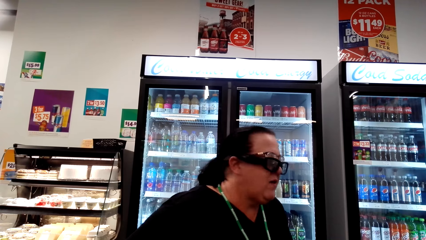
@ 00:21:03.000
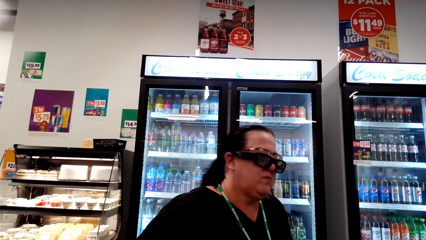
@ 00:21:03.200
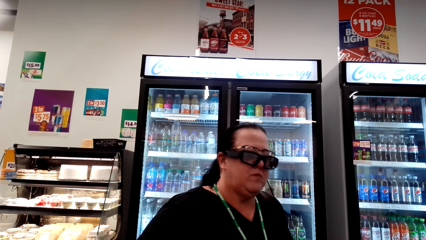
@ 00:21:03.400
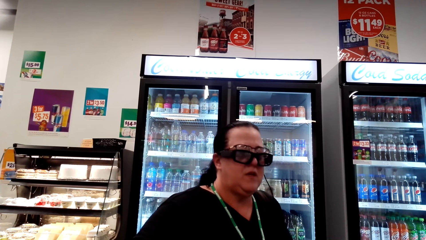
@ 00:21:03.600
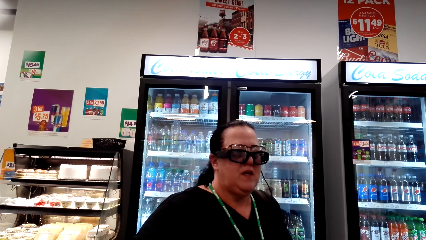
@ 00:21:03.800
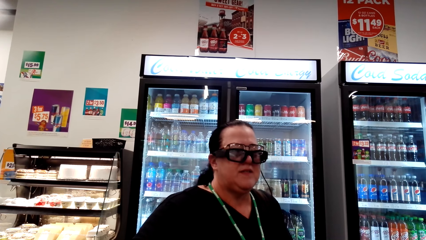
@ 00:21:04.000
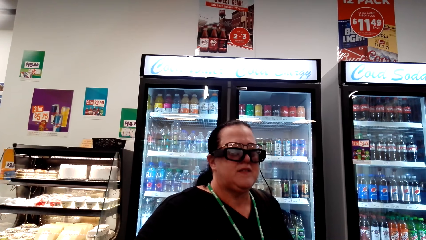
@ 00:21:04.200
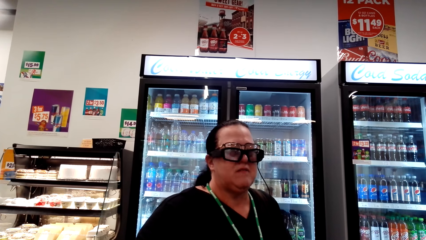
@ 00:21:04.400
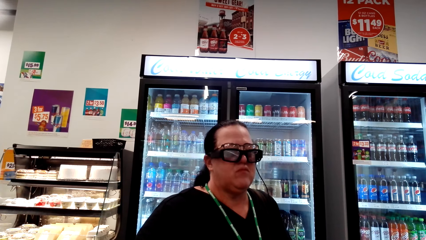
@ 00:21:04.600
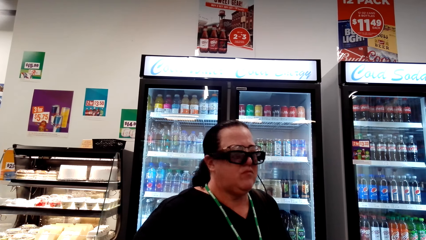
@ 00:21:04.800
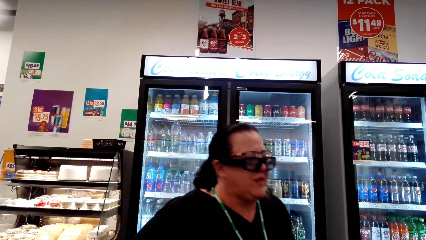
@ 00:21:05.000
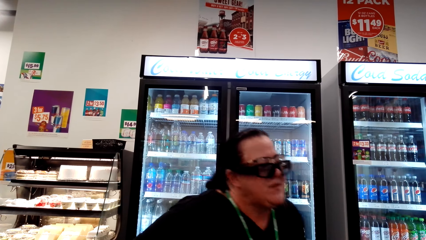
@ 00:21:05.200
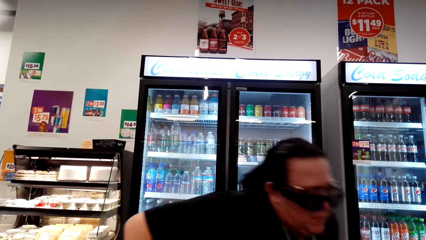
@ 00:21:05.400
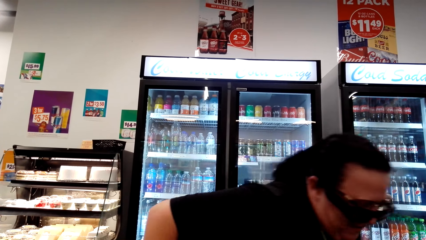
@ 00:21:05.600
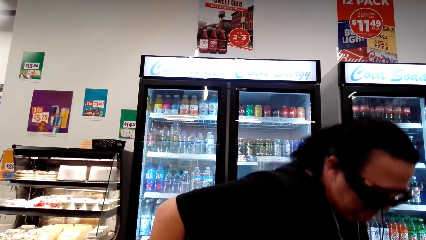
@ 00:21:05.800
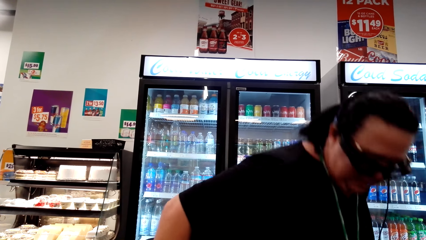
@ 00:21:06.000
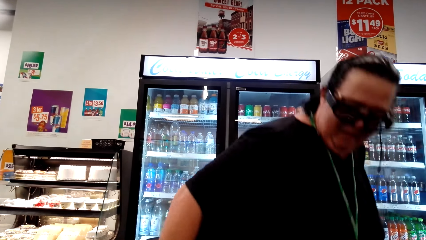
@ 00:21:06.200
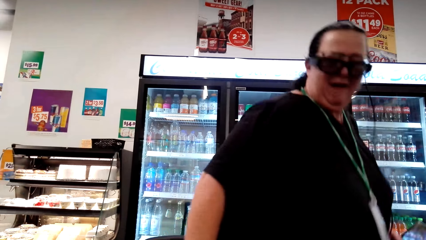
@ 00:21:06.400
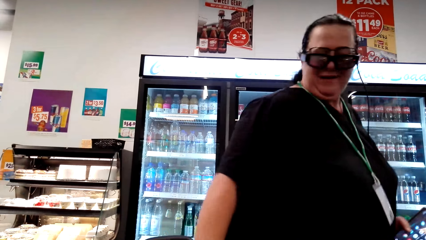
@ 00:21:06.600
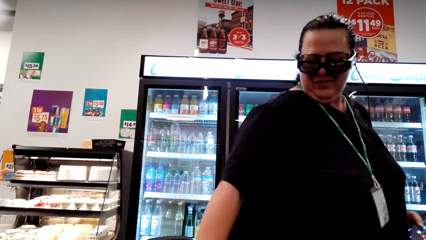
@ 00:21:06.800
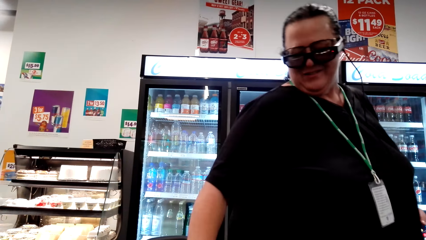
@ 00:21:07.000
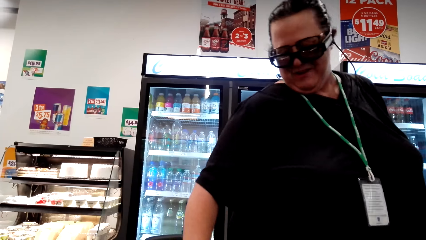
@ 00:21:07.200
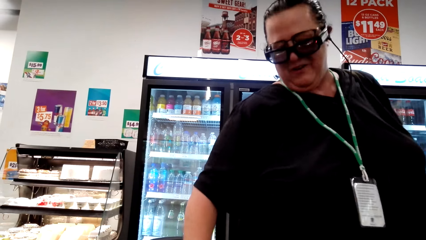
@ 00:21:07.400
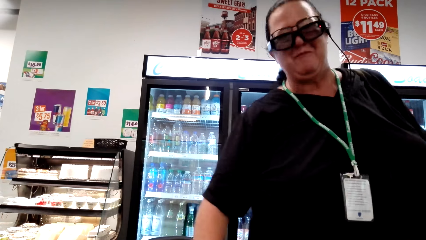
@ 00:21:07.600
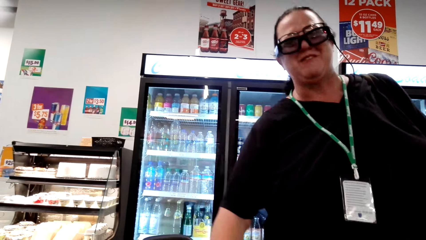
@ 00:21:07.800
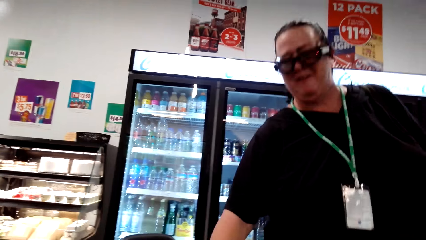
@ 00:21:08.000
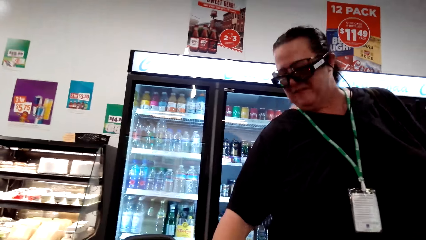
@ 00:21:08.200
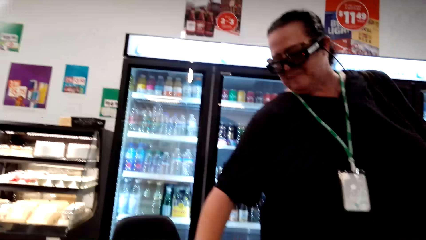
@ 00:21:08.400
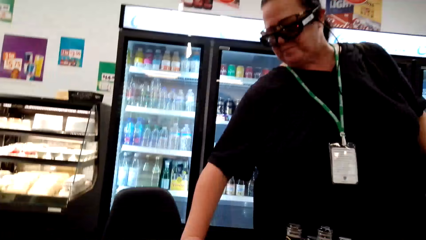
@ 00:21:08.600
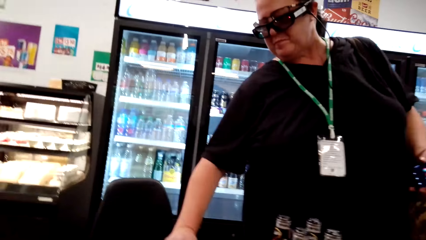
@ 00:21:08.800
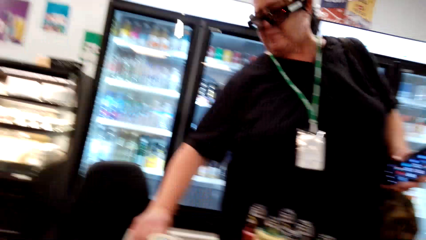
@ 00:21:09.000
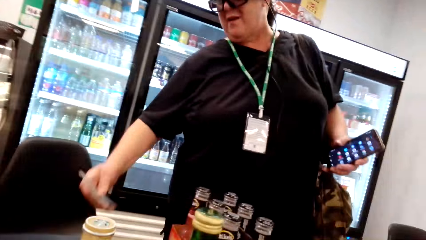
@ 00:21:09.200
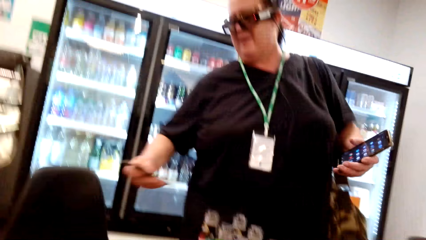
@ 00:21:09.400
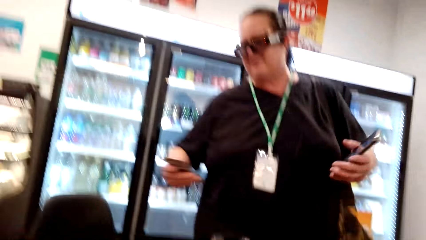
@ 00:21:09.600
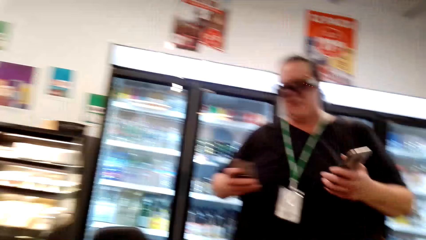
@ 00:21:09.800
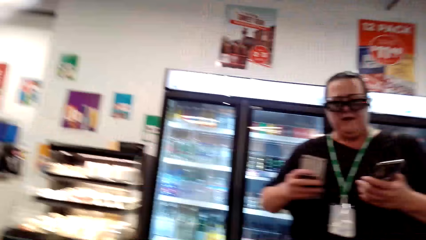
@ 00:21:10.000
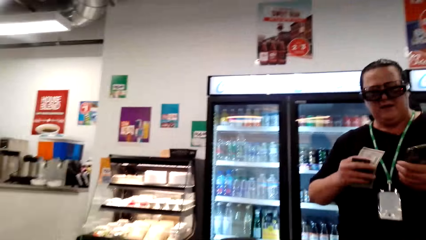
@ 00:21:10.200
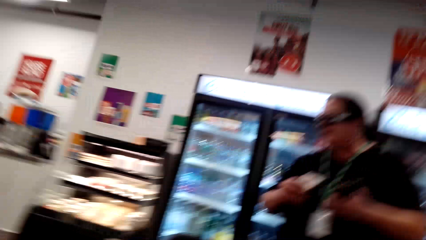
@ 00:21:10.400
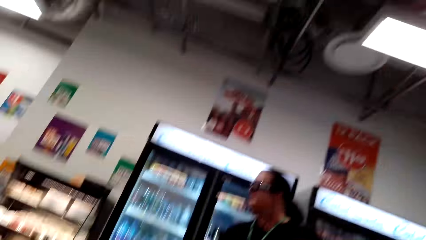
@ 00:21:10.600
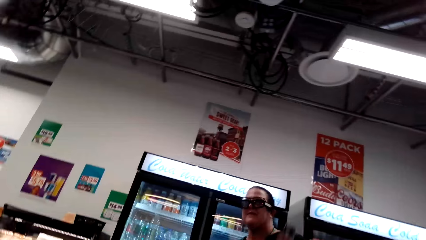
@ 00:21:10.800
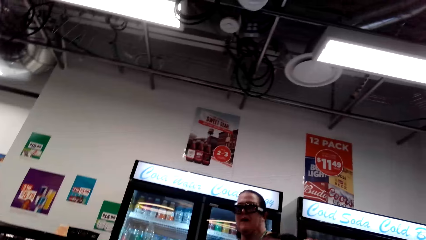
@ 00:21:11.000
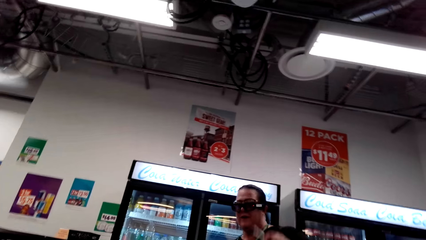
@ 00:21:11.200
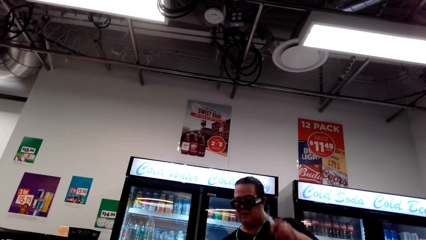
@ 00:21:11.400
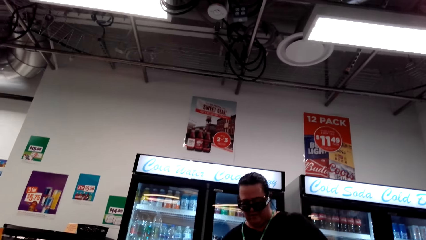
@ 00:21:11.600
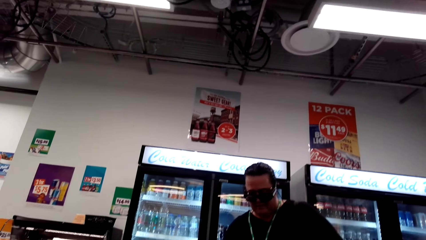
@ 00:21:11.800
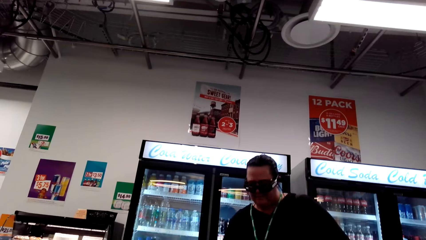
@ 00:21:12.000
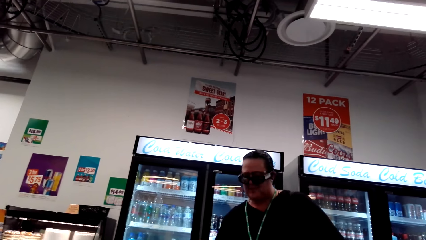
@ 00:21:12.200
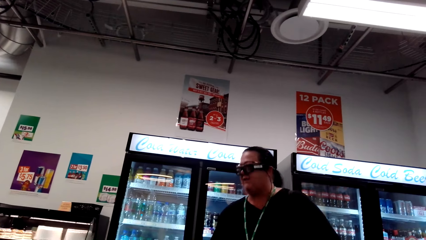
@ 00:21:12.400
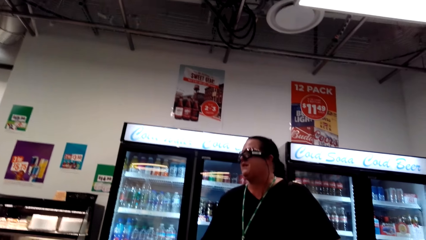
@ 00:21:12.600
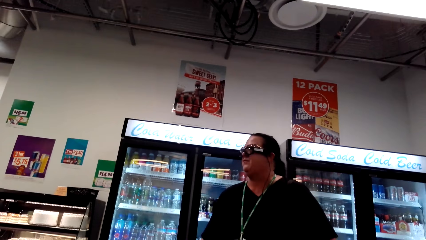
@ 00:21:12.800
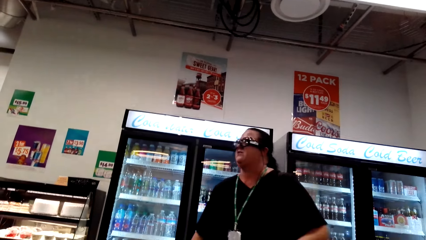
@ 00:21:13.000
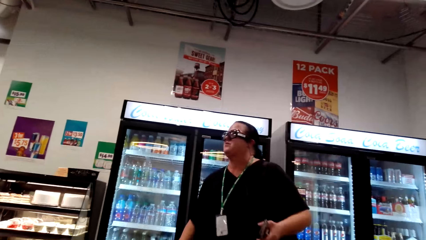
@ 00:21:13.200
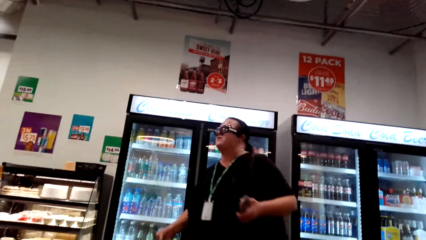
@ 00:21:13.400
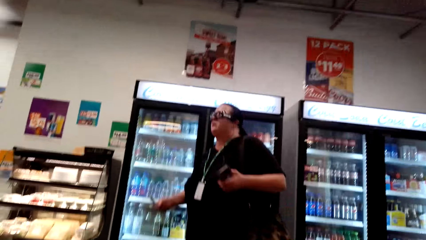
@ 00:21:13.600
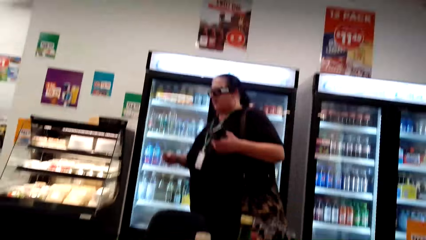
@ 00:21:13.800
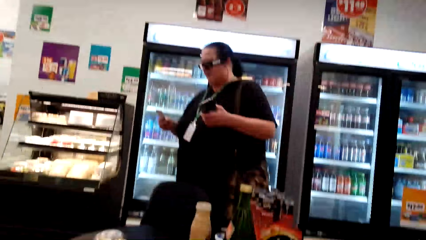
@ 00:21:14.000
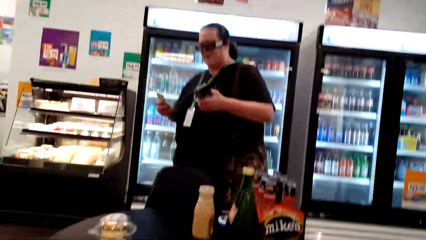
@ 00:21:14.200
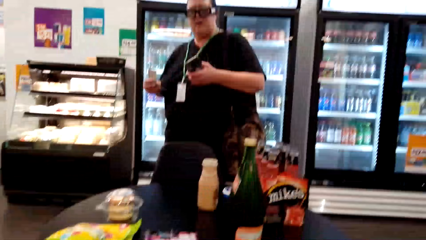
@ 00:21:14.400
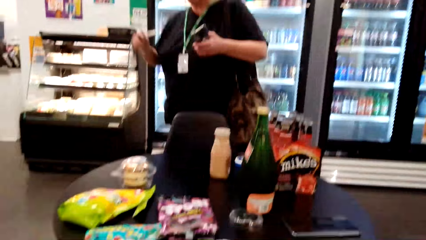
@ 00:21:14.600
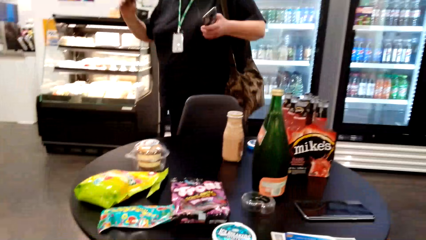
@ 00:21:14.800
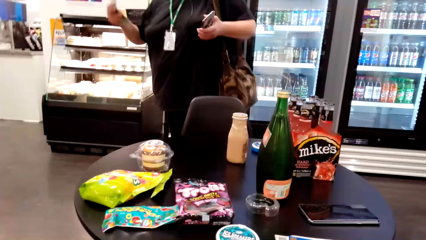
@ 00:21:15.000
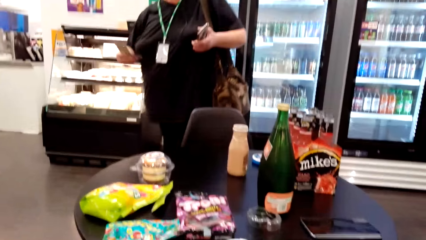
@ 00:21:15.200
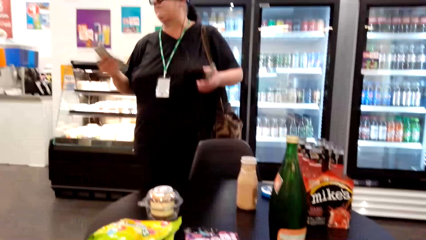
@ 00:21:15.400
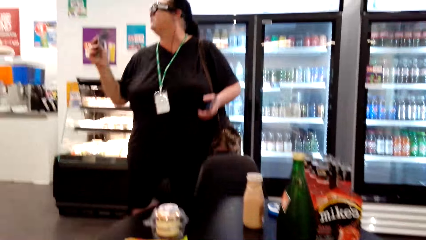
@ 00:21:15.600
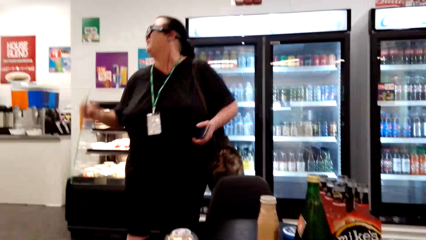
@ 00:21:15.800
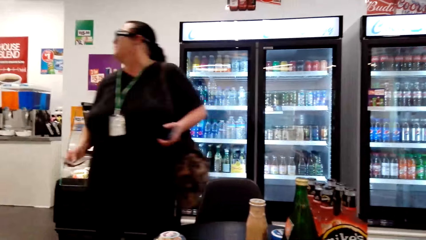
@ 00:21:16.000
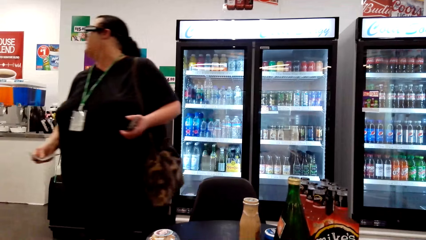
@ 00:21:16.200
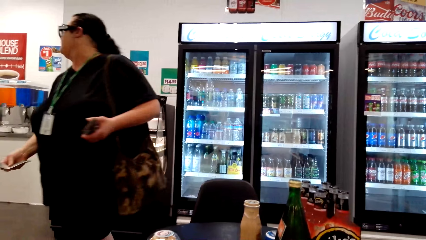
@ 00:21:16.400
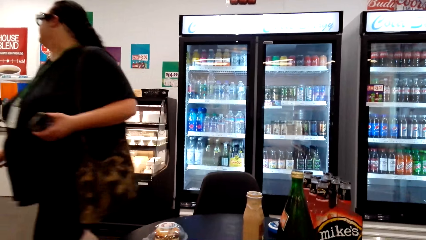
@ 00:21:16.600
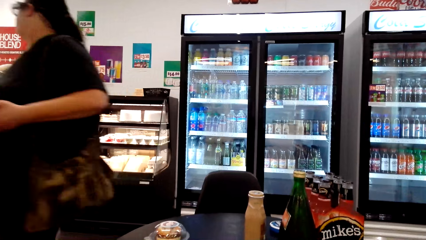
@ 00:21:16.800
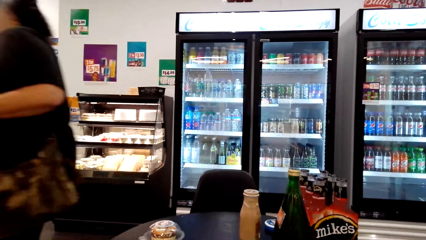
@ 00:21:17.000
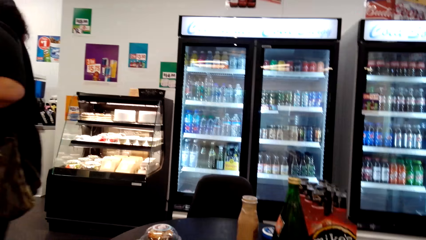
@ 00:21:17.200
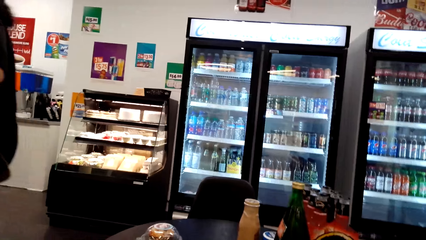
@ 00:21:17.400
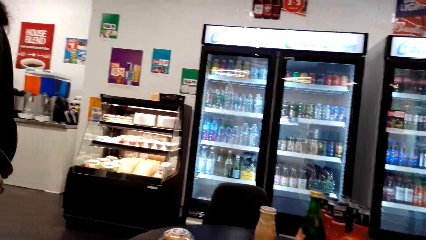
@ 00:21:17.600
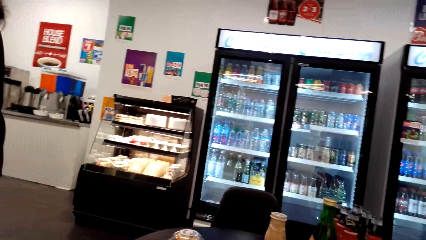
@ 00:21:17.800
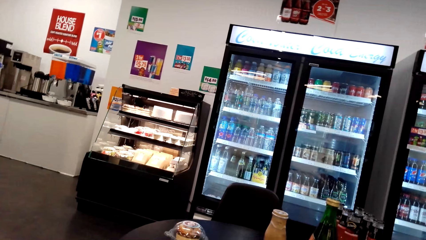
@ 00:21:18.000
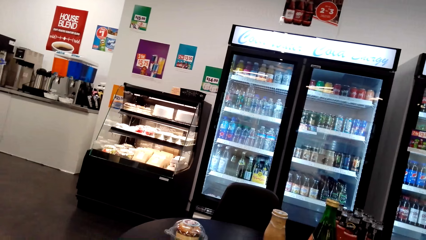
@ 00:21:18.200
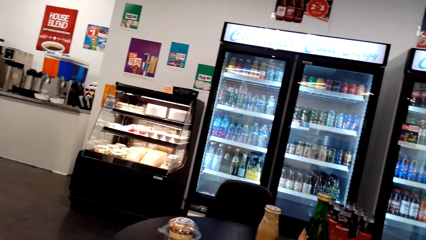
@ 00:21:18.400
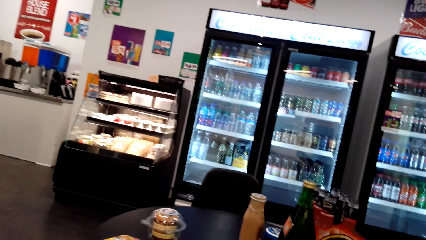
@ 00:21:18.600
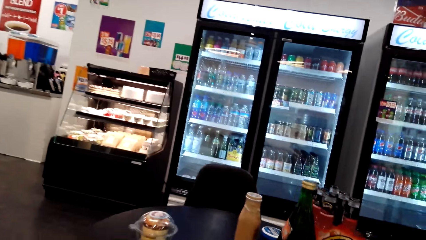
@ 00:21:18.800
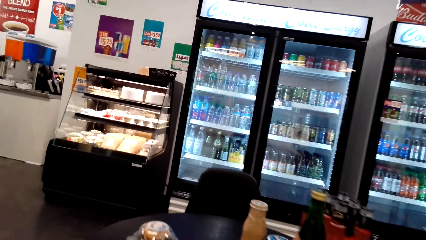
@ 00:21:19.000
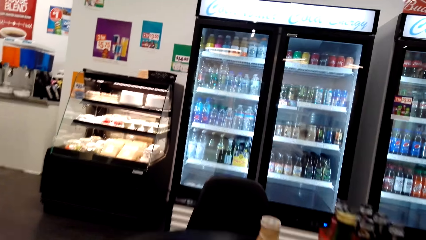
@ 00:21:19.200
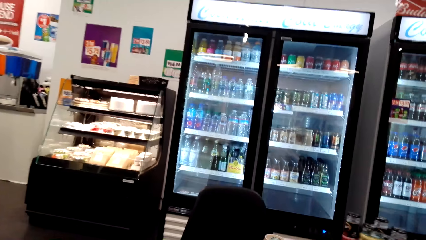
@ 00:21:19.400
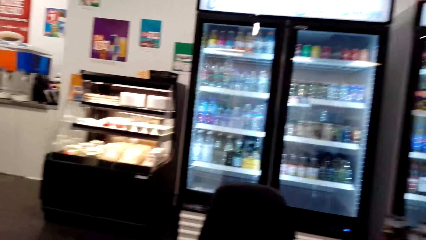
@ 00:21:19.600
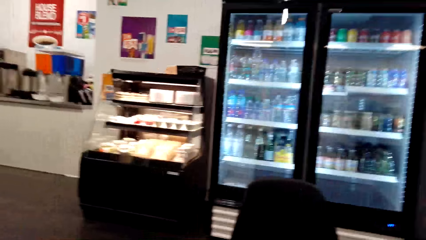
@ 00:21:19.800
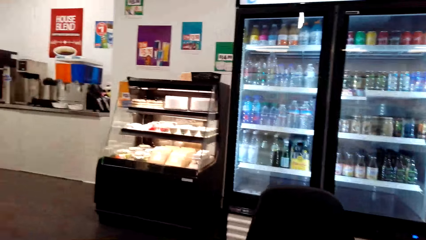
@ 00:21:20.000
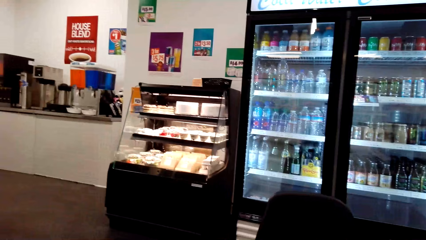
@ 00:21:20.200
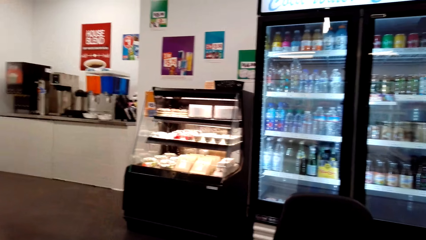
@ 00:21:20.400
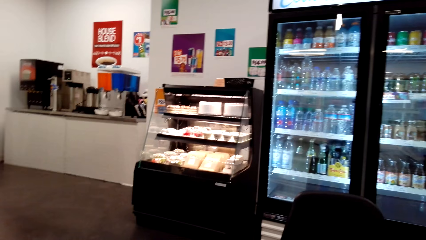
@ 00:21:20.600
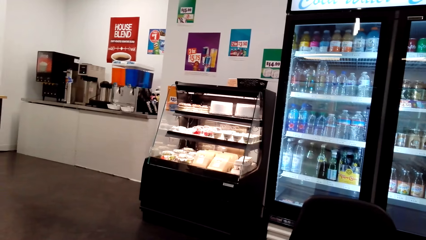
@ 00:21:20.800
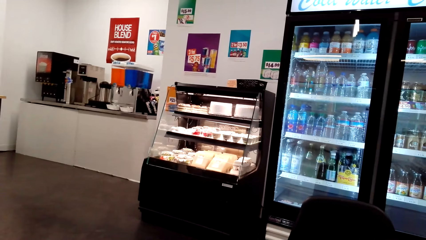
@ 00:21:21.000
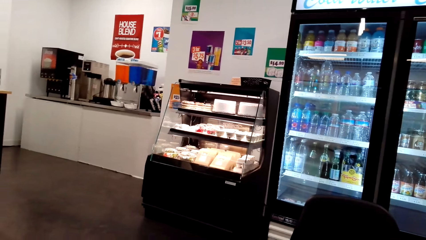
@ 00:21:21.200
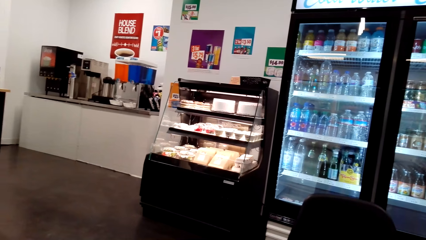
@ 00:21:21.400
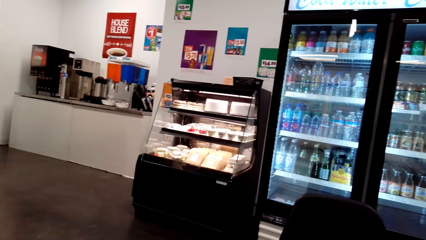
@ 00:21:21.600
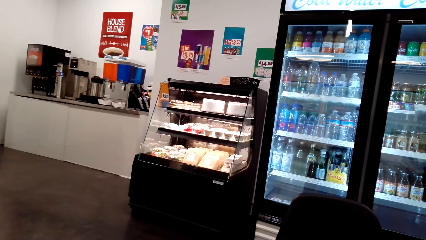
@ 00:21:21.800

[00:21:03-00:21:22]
A woman looks aside while chewing, stands up and converses with the camera wearer. The woman holds money and picks up the money. The woman looks down and lifts her head up. The woman walks around the house carrying her phone and the money. The woman walks round the supermarket.
